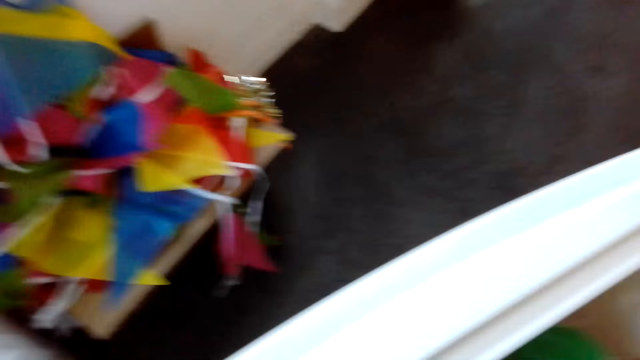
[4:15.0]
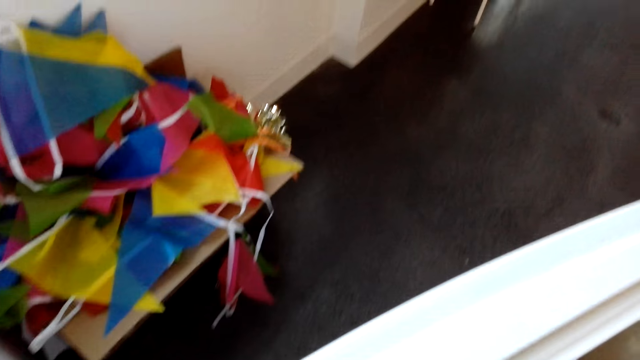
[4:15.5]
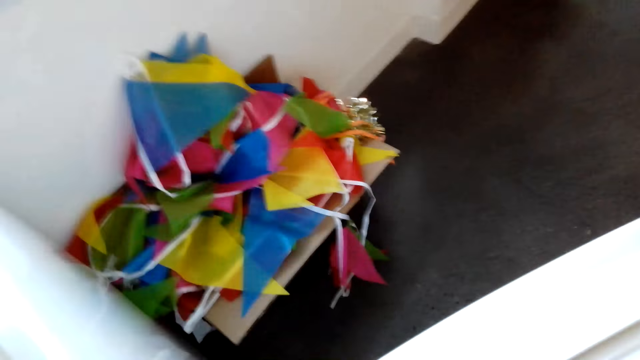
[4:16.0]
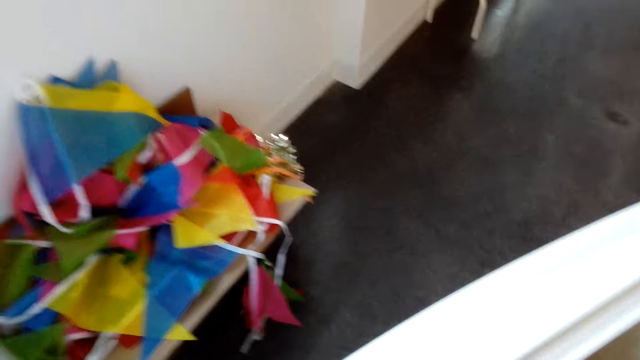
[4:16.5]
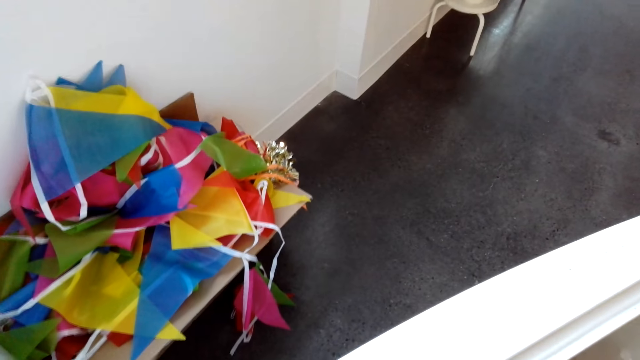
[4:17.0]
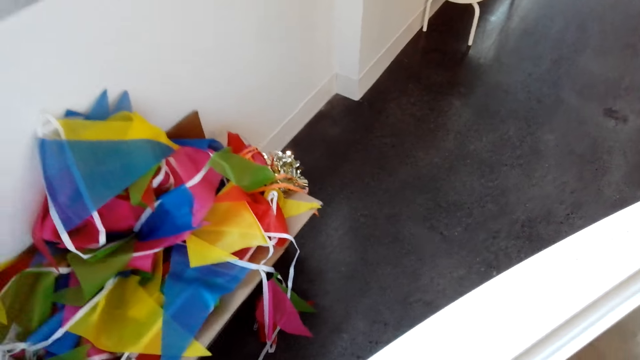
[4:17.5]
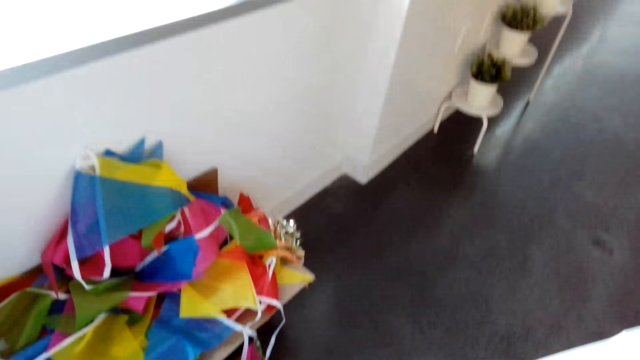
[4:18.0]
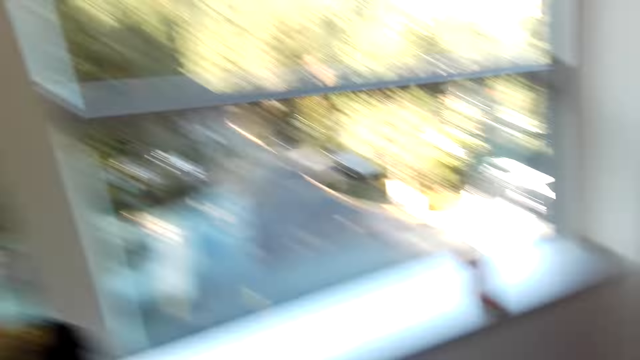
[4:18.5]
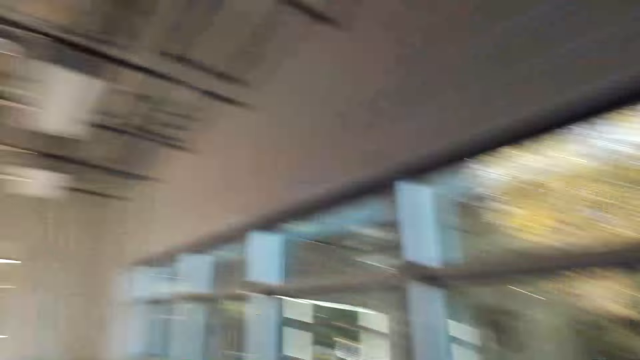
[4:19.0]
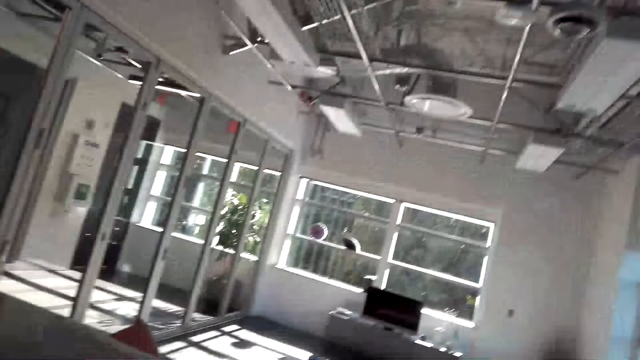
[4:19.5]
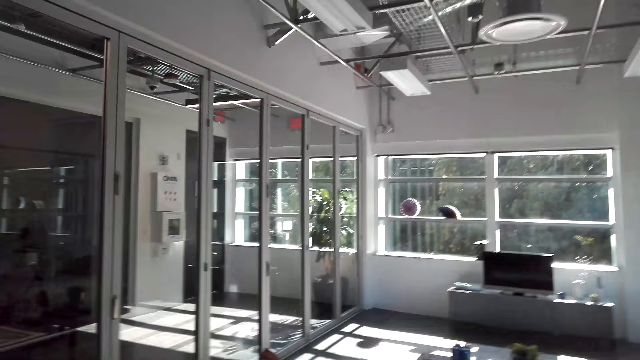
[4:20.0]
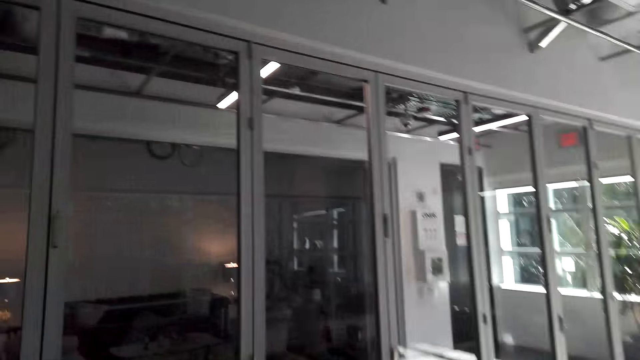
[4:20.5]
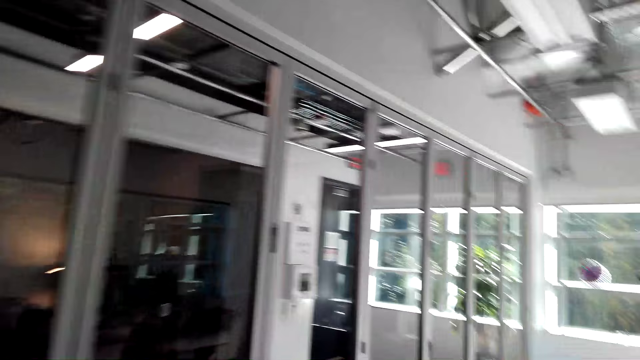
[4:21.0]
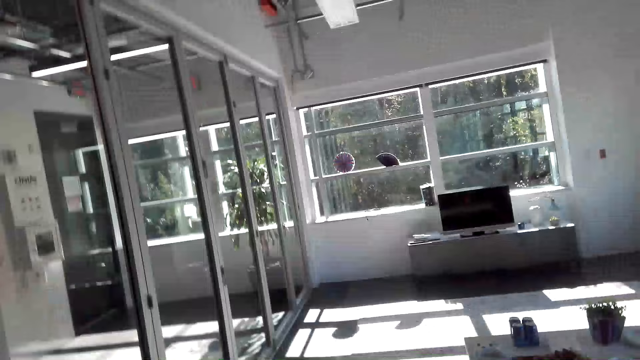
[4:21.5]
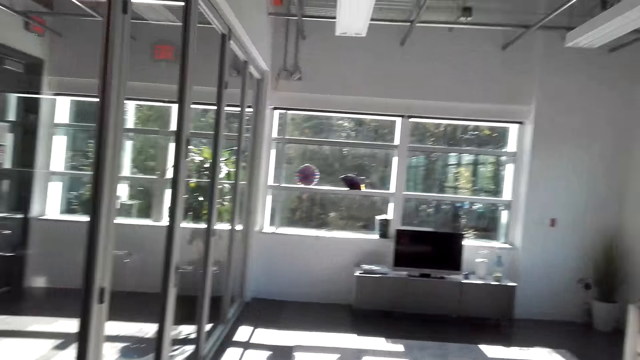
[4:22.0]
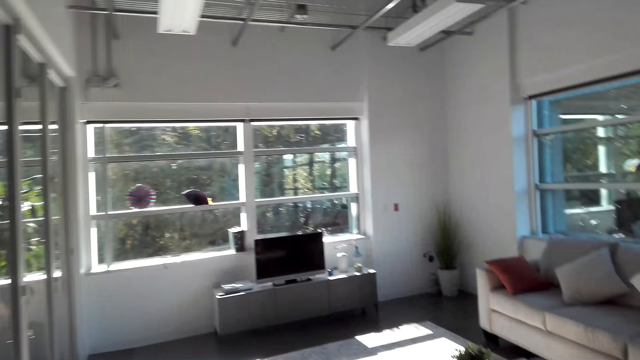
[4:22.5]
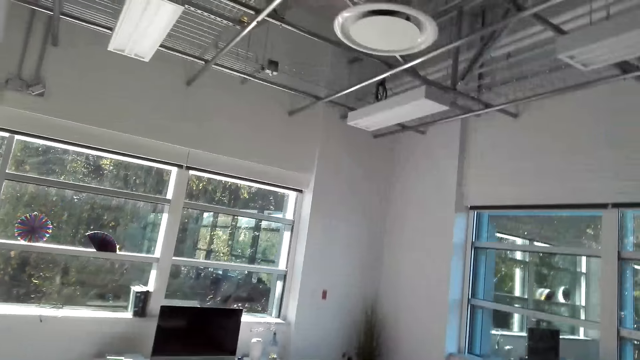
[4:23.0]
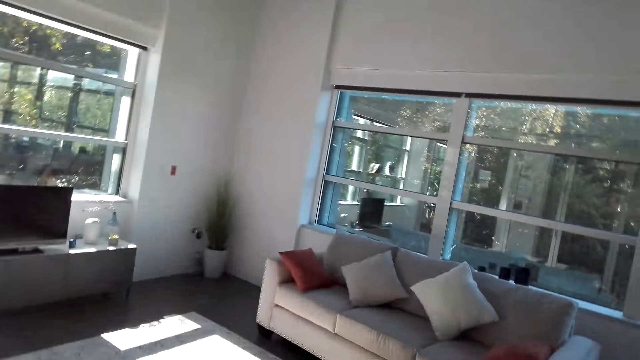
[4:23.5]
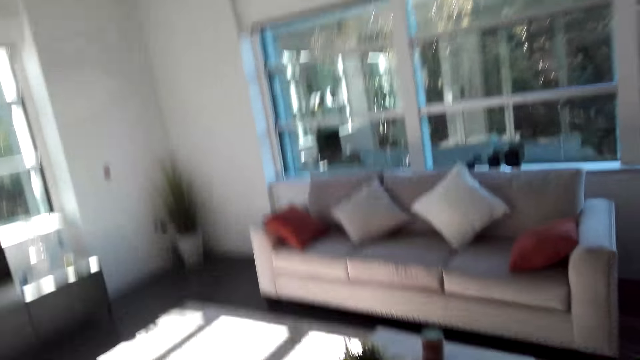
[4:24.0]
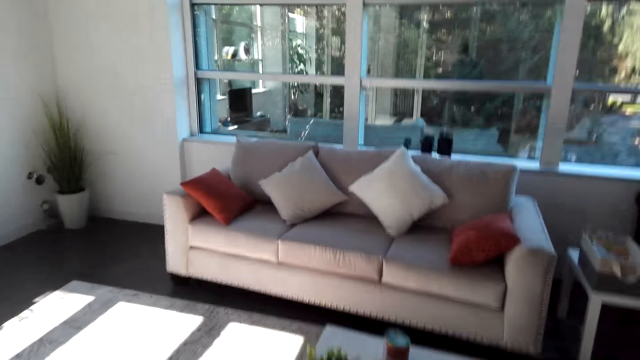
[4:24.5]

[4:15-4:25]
The camera wearer looks around the room. They walk forward.

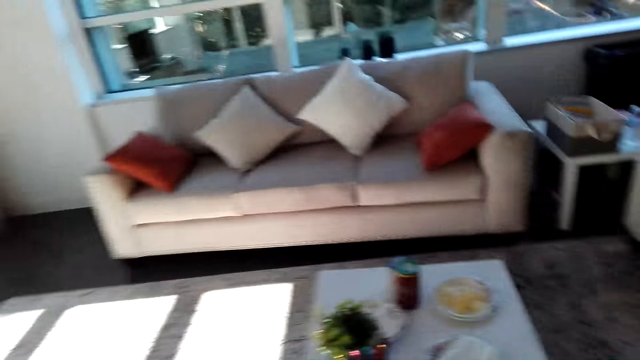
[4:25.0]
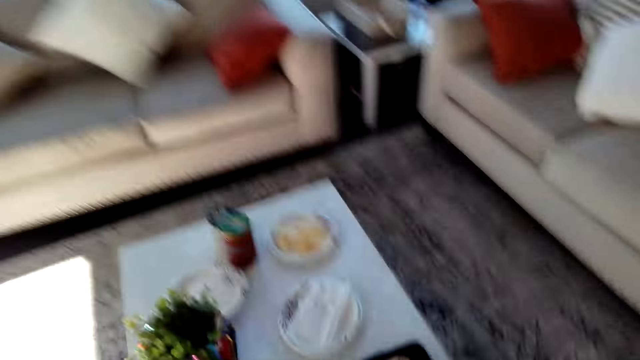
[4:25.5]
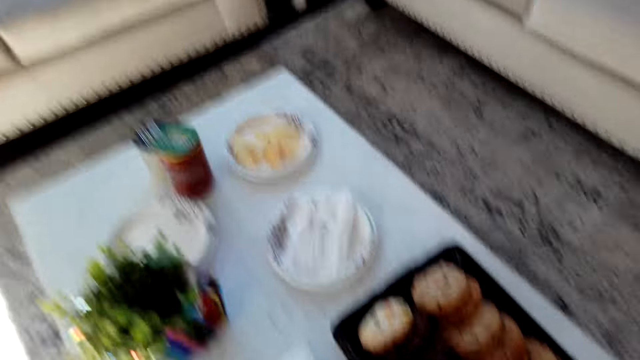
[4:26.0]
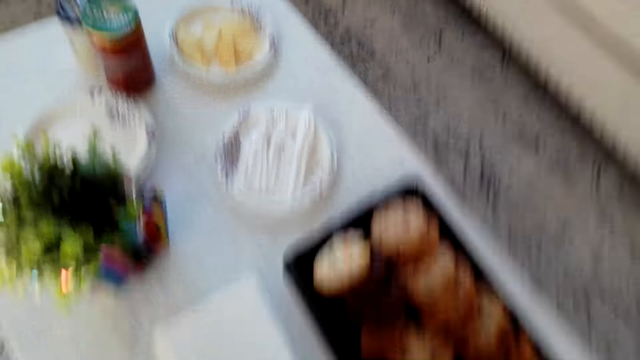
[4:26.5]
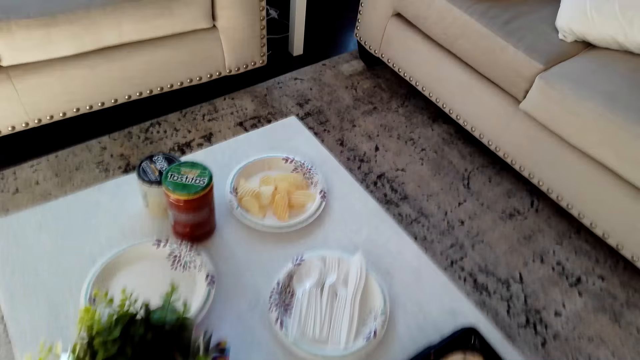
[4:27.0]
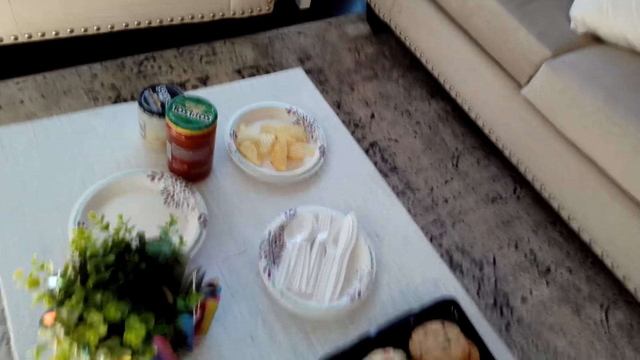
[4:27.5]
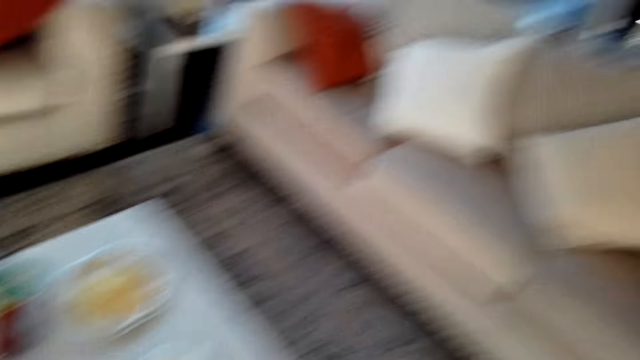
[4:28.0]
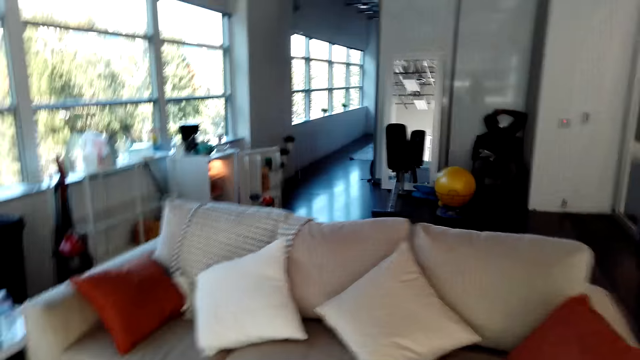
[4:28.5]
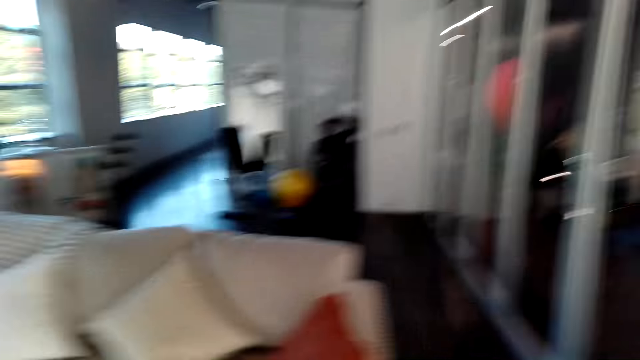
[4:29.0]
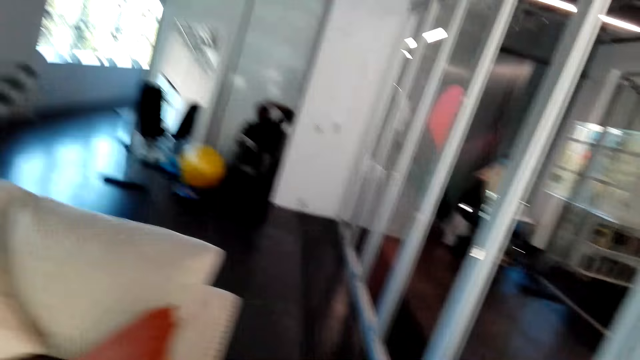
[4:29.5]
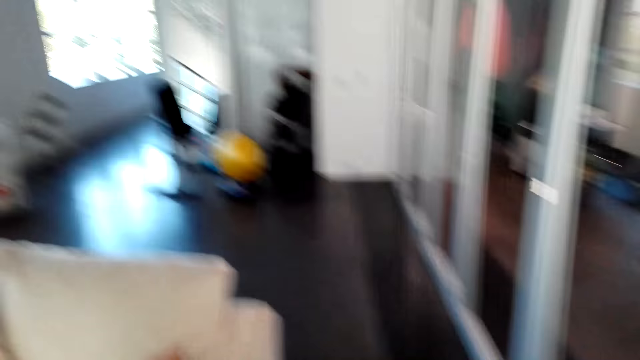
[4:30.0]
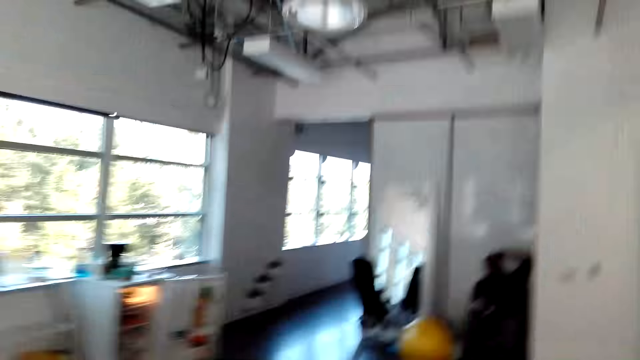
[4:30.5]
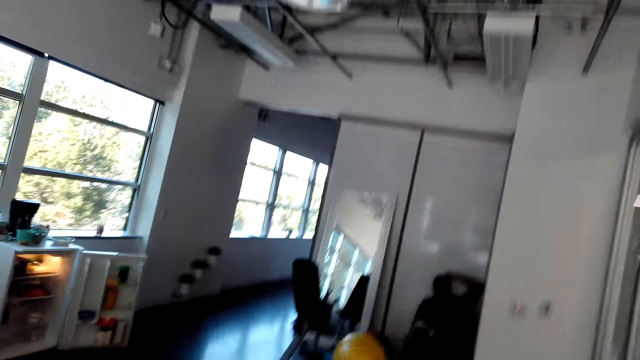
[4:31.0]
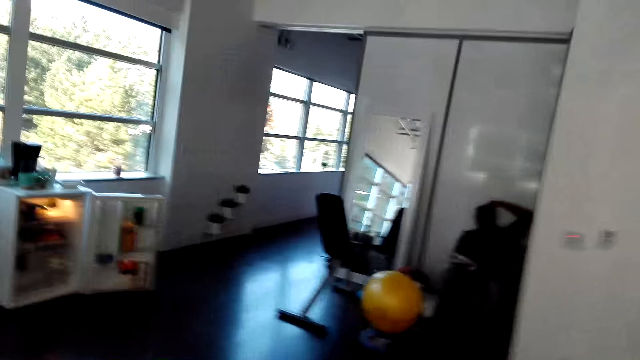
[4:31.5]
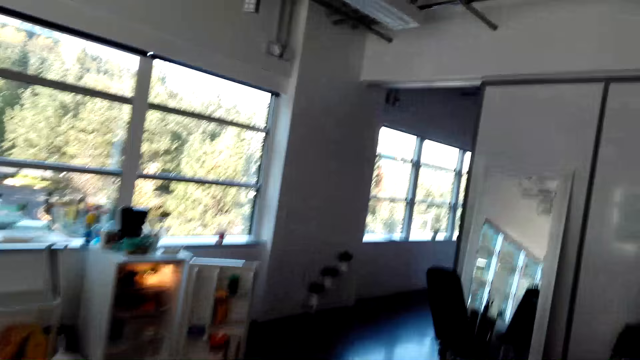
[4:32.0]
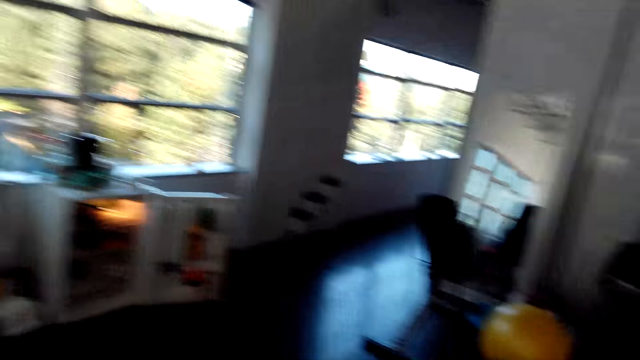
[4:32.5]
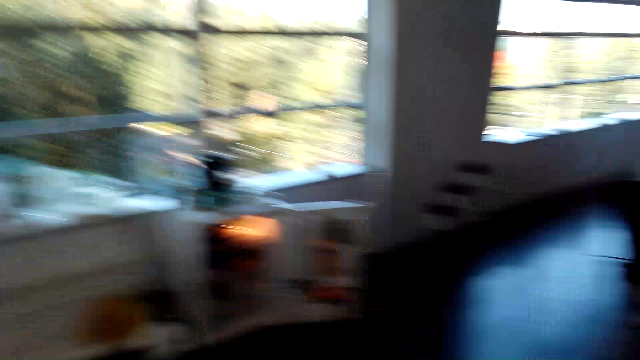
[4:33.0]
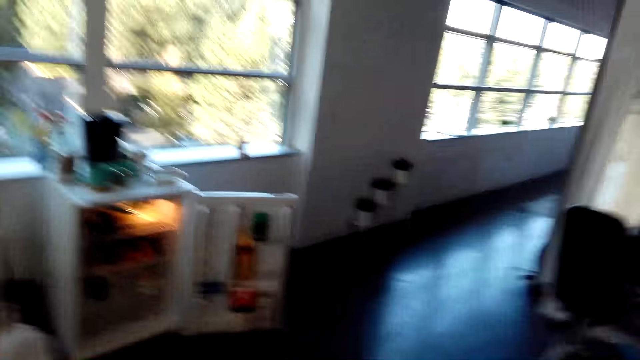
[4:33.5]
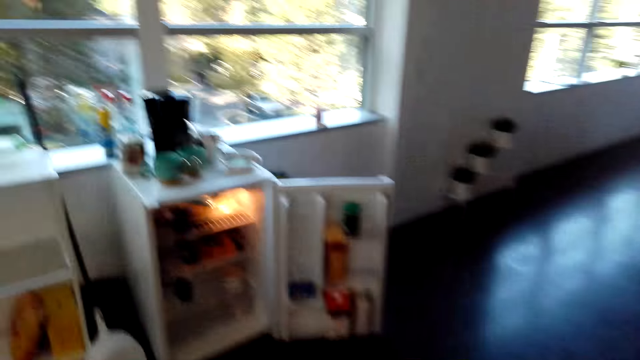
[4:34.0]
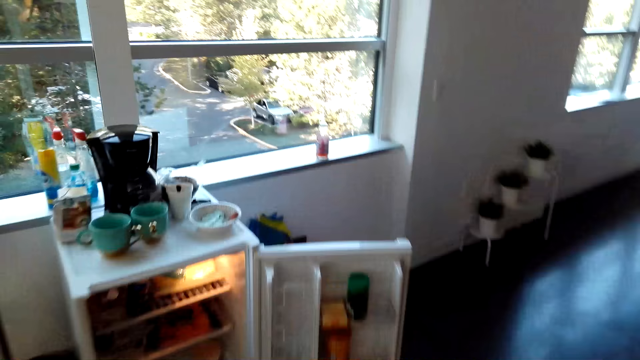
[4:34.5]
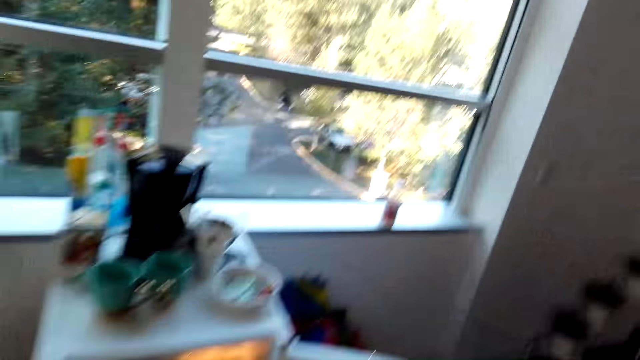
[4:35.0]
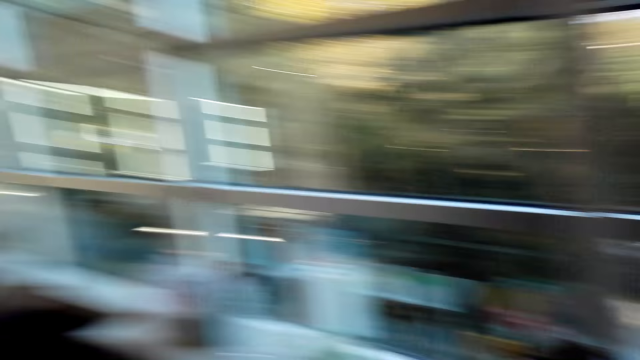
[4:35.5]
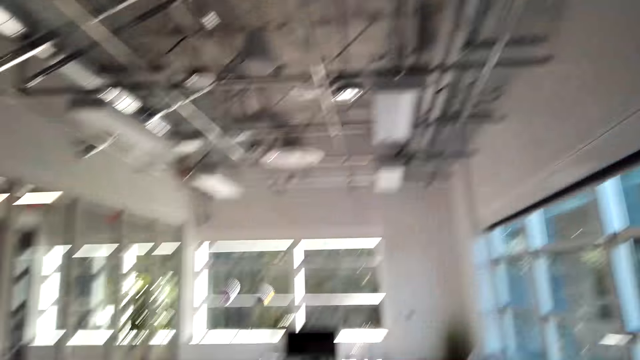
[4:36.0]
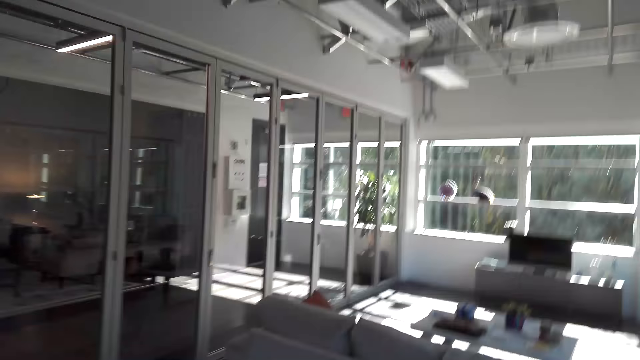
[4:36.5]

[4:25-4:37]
The camera wearer looks around at the table. They look at someone. They walk forward. They look around the room.
